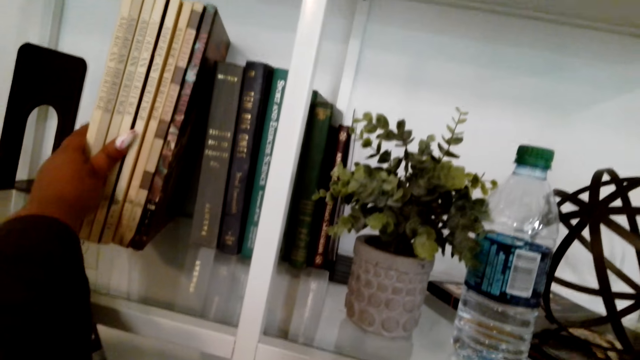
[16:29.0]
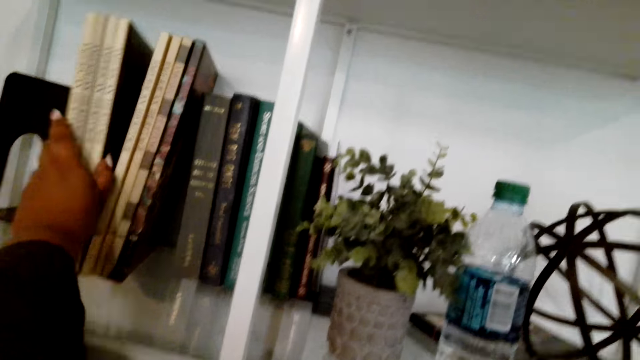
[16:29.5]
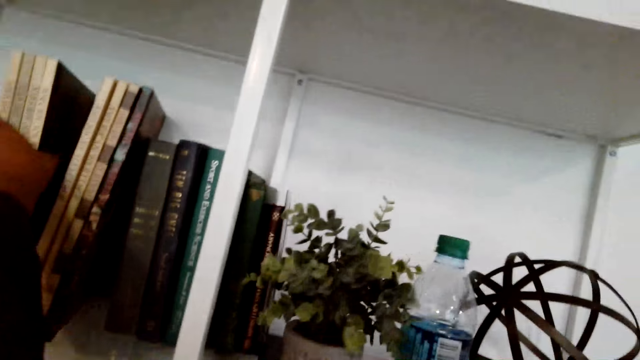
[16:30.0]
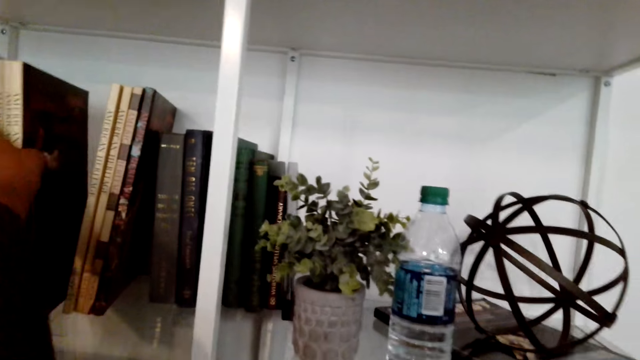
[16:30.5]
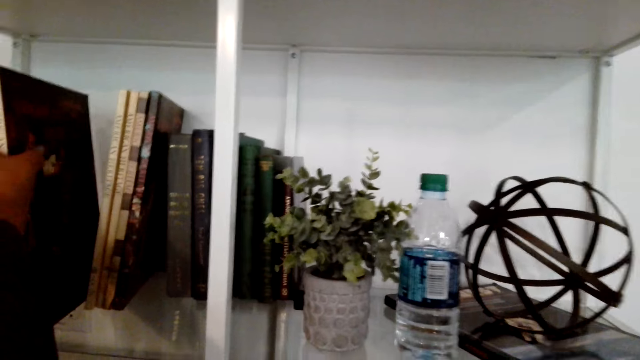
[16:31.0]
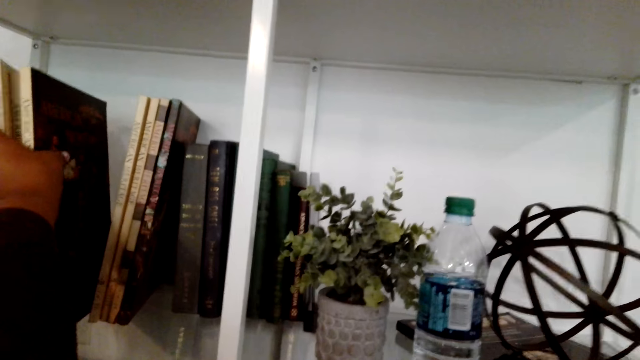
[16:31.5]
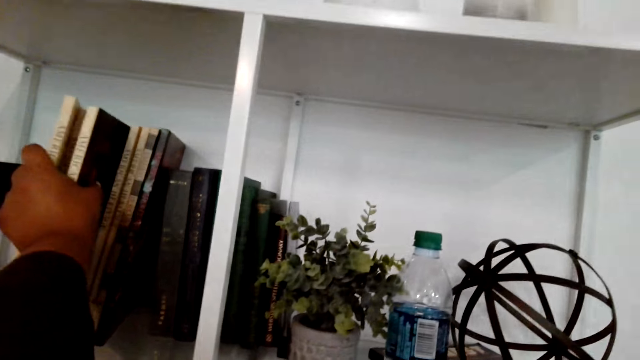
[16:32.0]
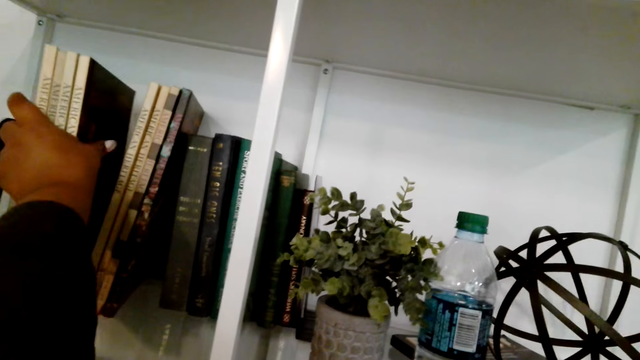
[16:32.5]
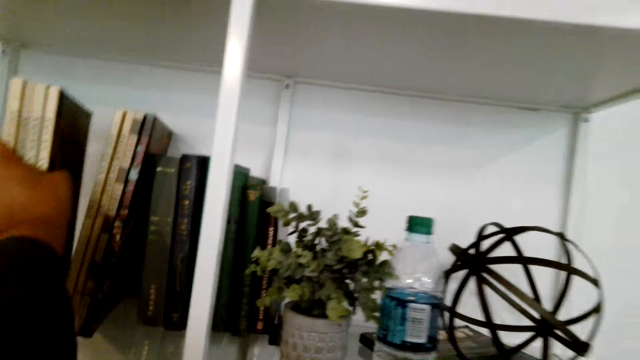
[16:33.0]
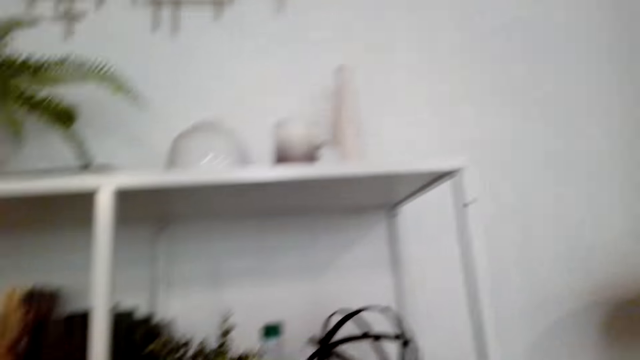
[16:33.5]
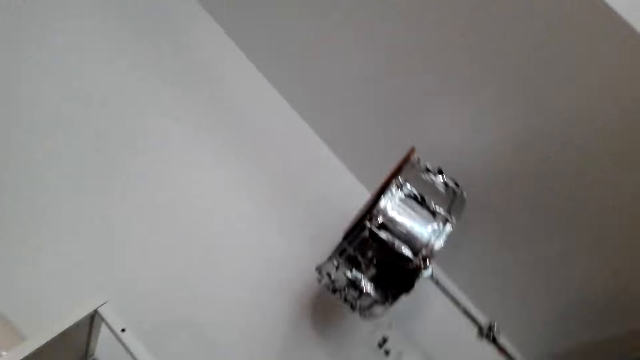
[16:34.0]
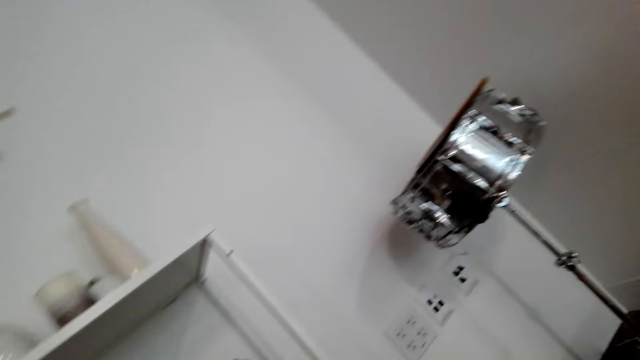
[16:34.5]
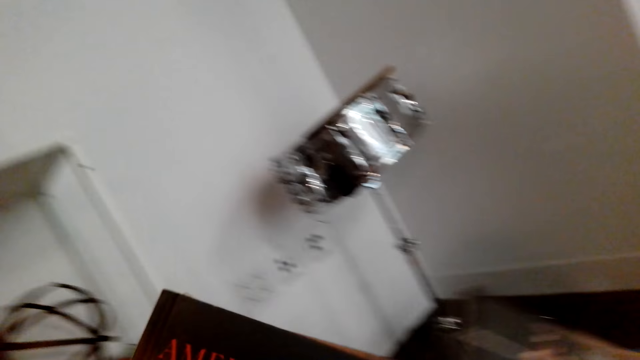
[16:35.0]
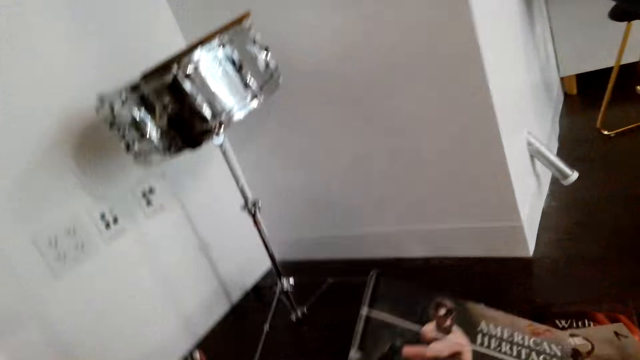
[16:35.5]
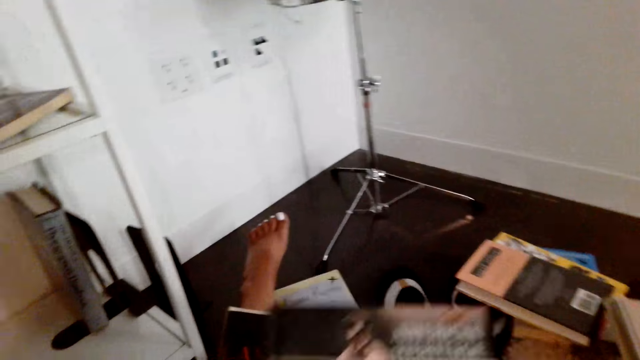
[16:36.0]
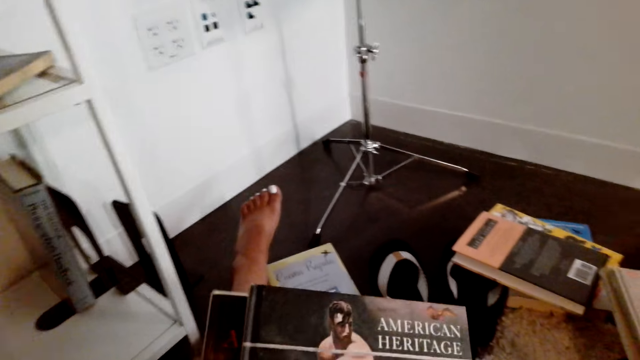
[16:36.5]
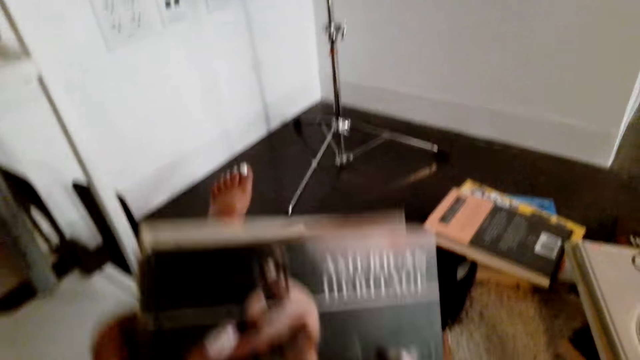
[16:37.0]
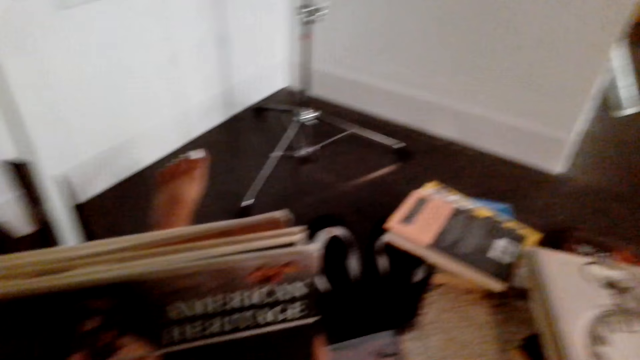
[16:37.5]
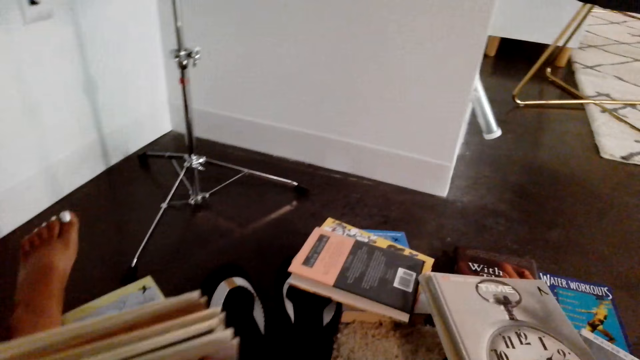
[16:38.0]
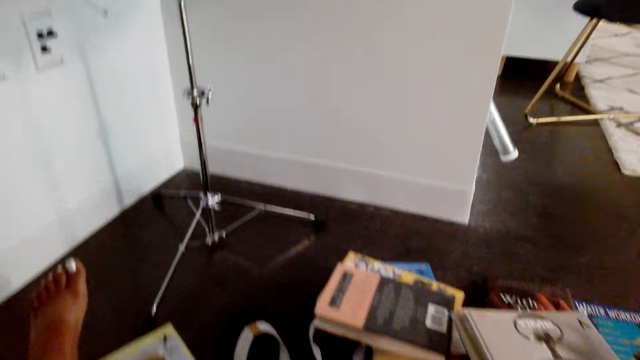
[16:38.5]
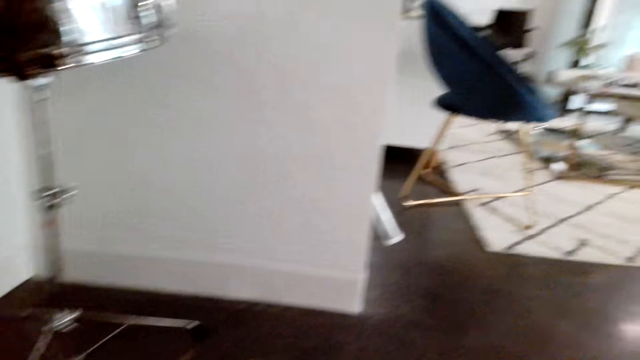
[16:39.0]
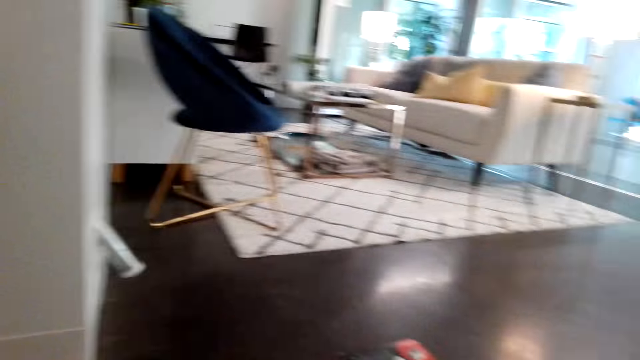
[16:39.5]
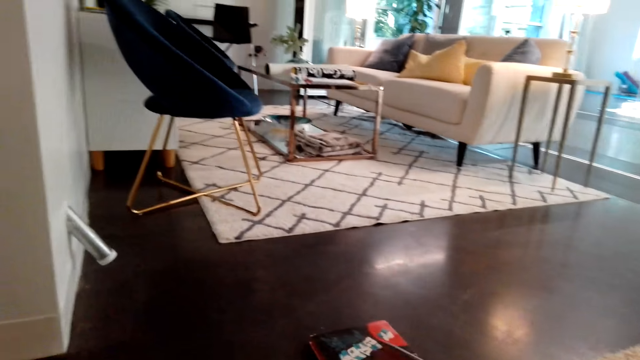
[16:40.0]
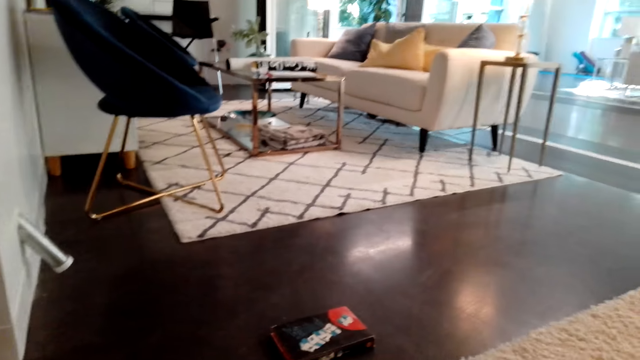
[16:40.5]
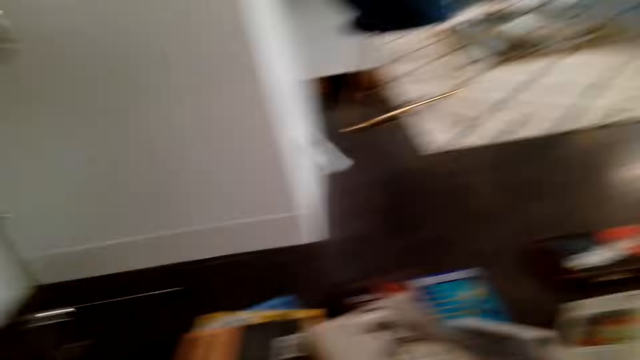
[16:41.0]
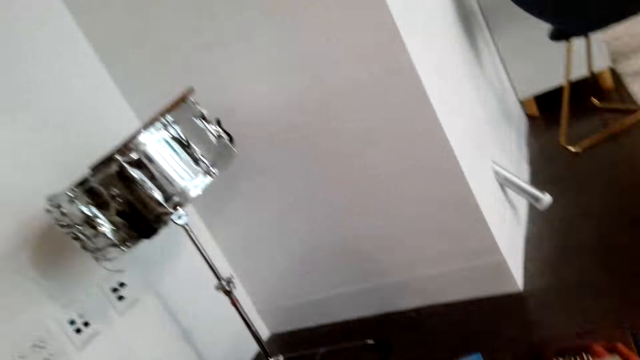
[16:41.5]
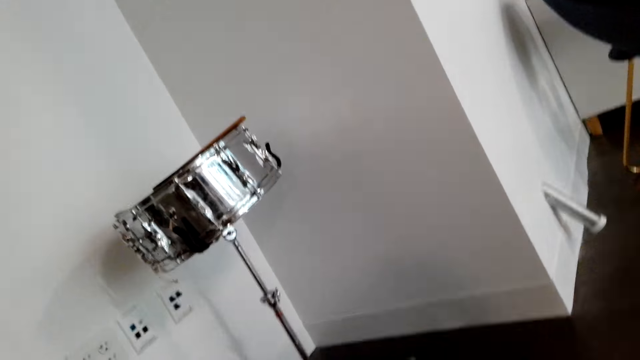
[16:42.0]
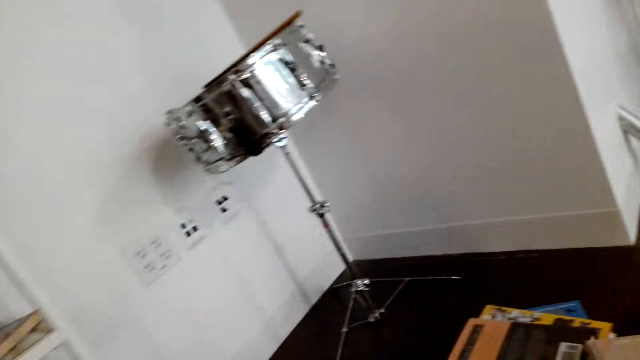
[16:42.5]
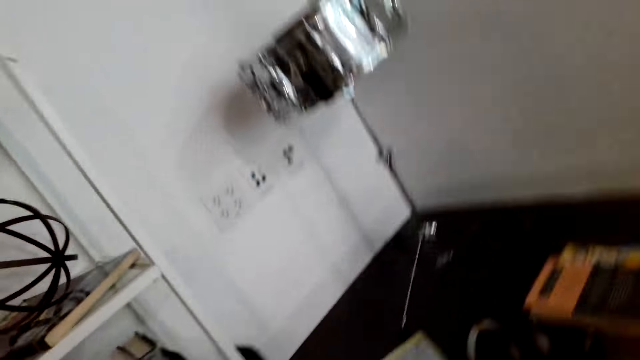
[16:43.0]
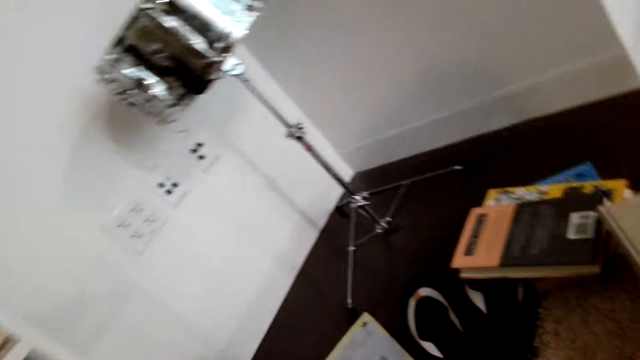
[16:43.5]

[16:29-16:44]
The camera wearer picks books from the shelf. They pick books from the bookcase. They turn around the room. They hold the books. They arrange the books. They look around the room.

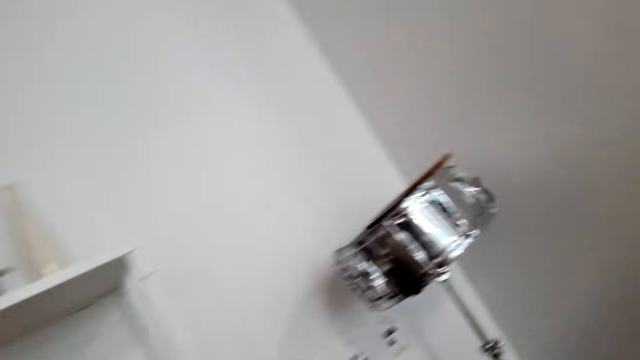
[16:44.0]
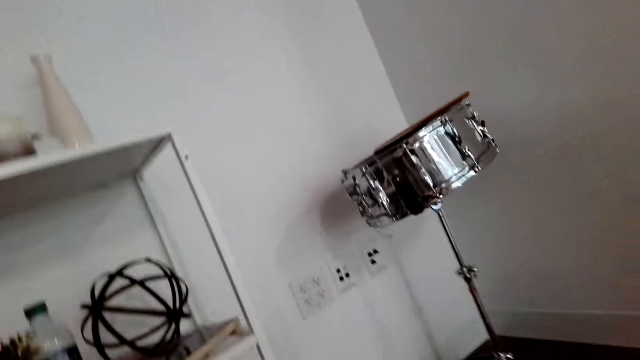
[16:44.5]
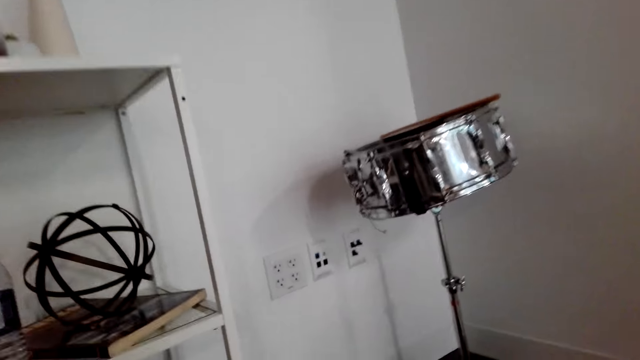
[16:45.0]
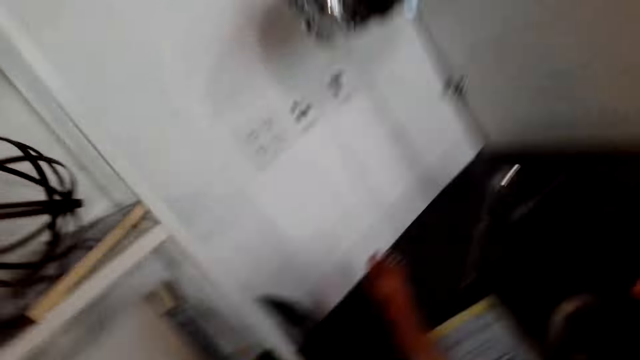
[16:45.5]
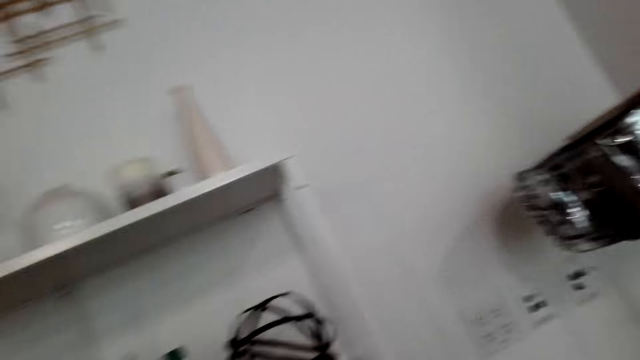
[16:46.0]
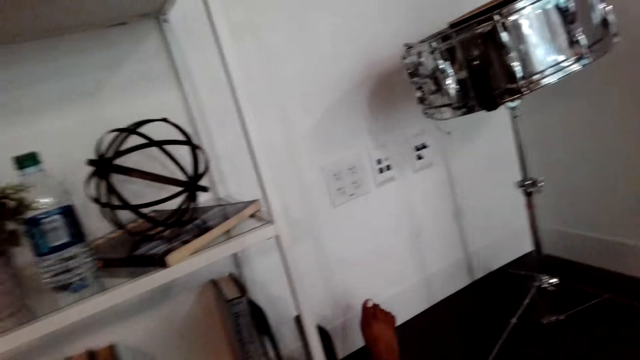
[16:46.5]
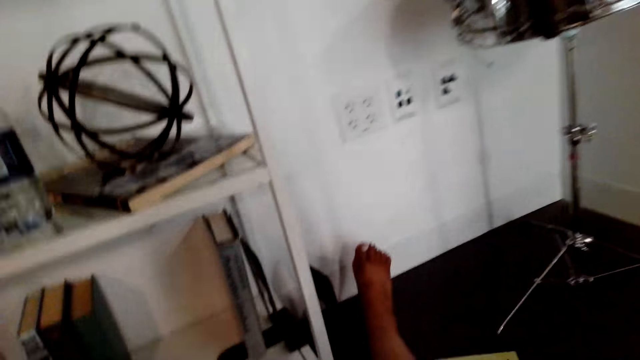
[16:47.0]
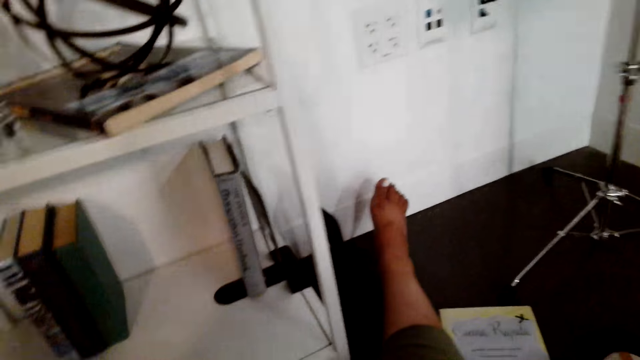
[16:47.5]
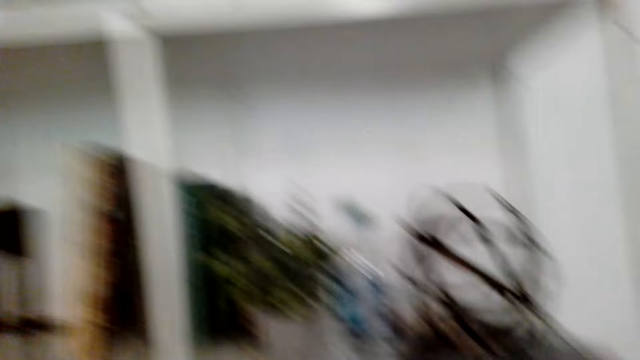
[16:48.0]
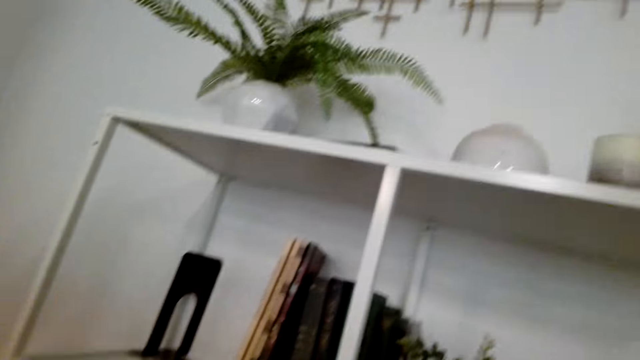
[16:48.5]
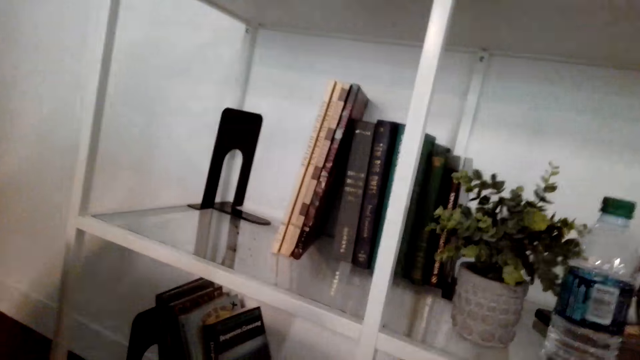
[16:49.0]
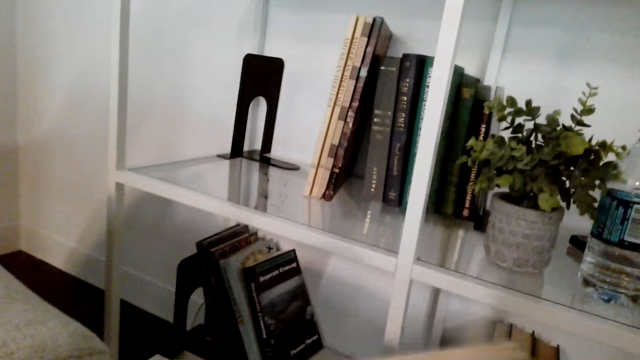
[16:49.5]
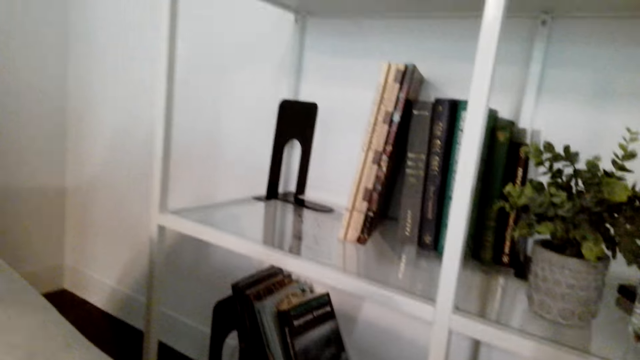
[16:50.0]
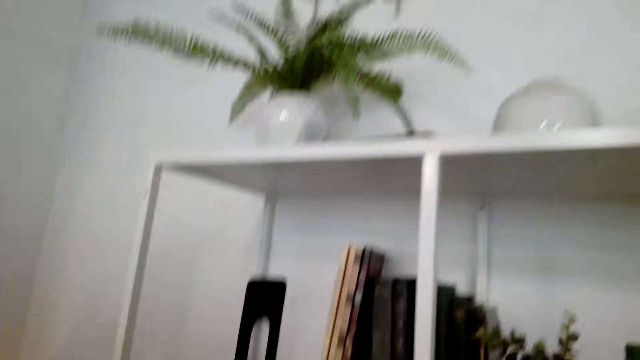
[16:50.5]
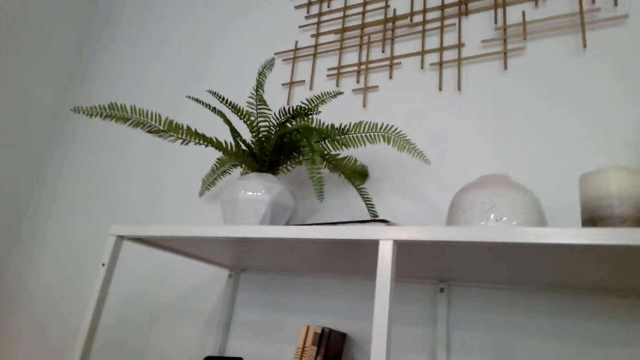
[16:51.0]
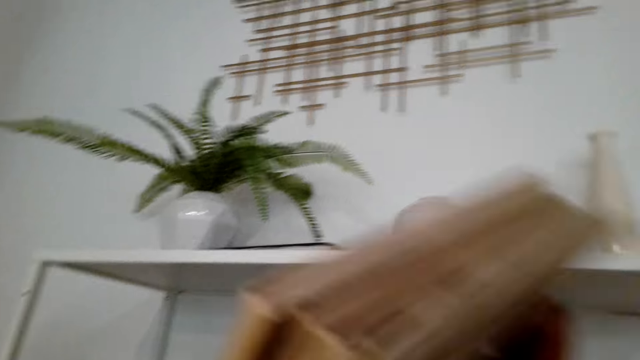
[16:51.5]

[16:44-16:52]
The camera wearer looks around the shelf.
